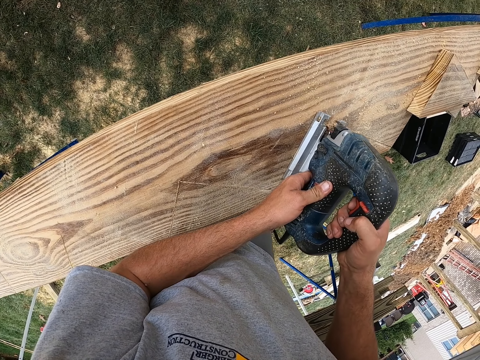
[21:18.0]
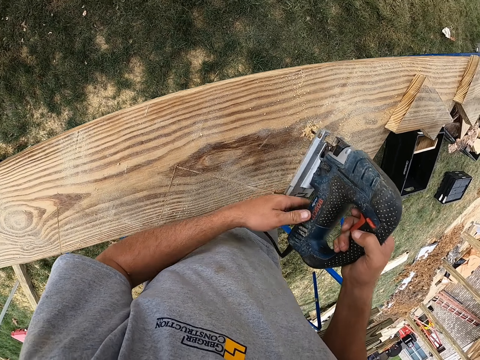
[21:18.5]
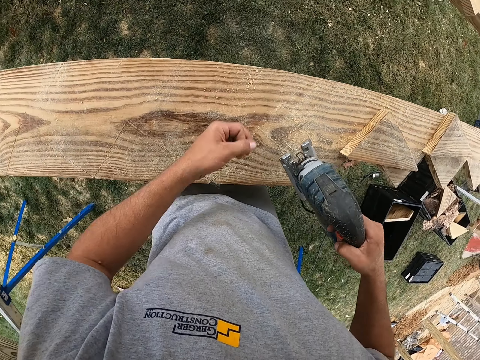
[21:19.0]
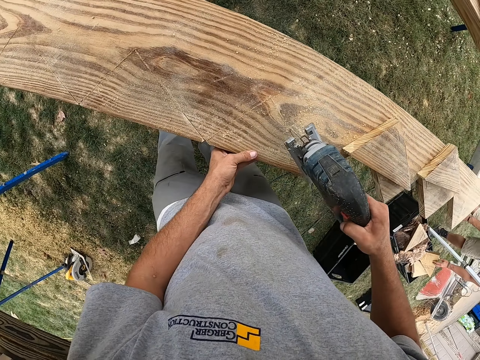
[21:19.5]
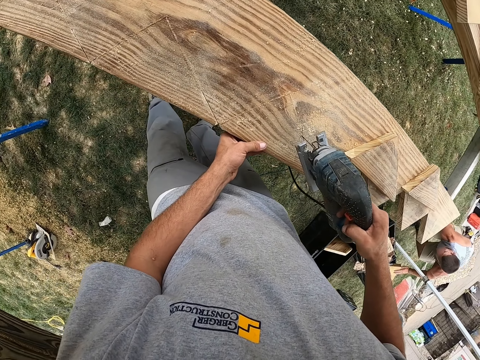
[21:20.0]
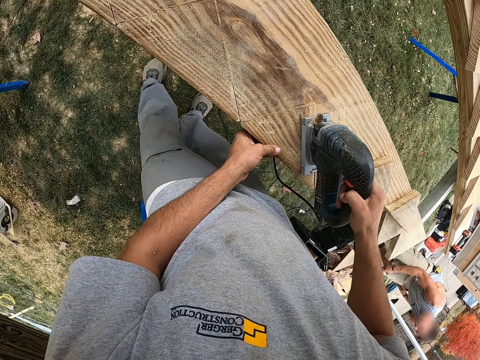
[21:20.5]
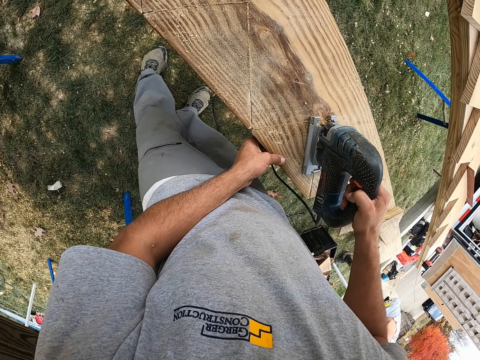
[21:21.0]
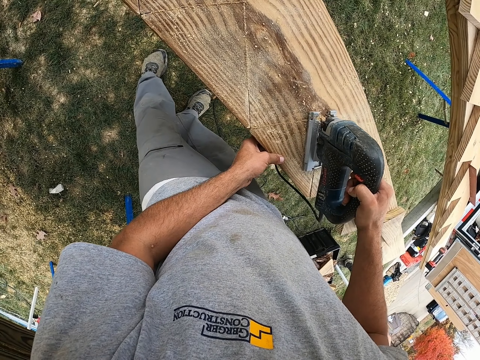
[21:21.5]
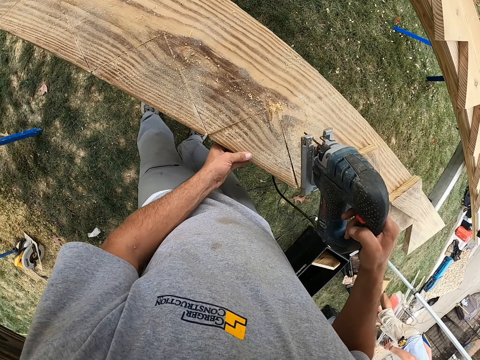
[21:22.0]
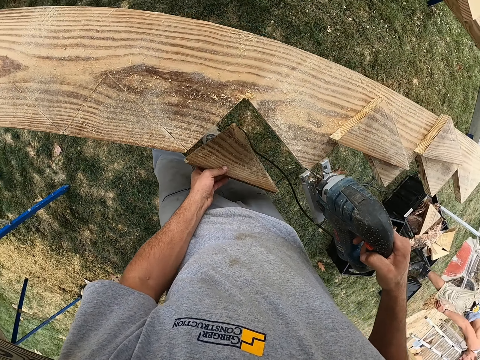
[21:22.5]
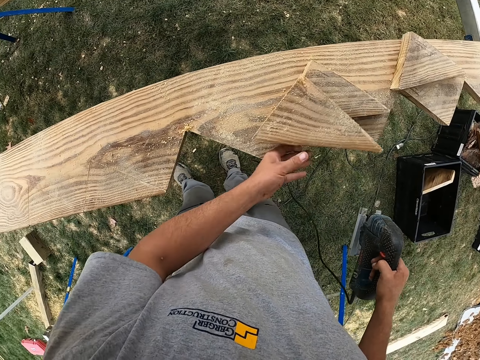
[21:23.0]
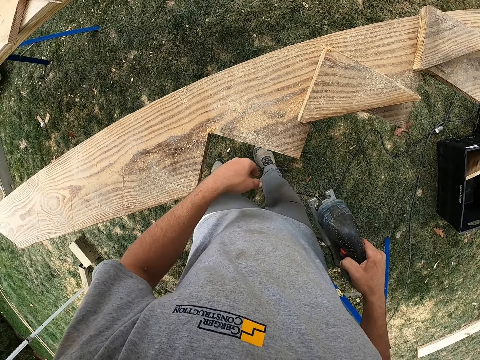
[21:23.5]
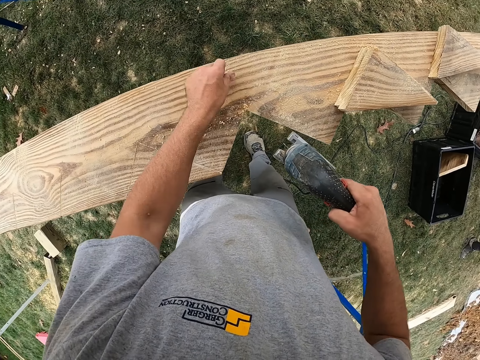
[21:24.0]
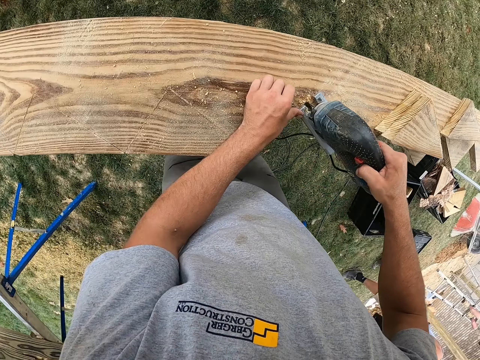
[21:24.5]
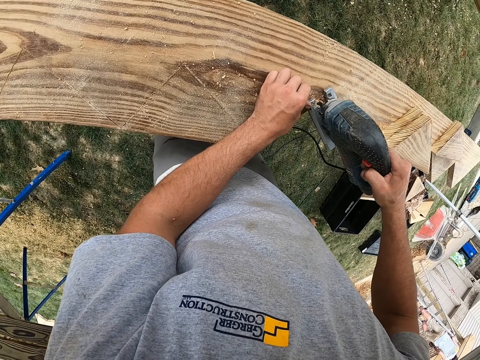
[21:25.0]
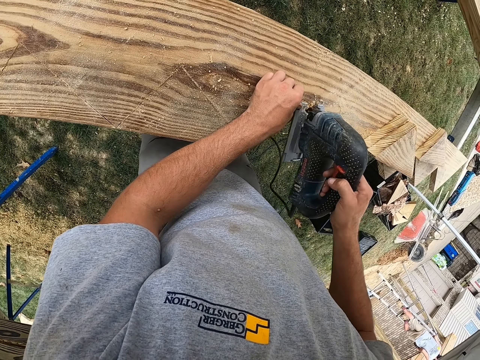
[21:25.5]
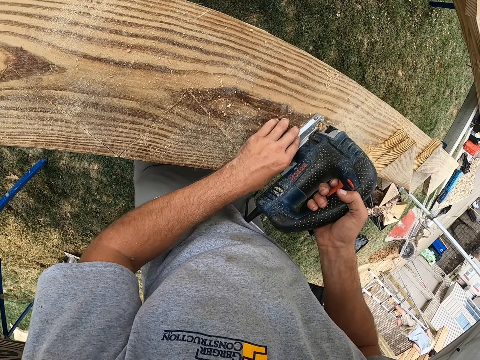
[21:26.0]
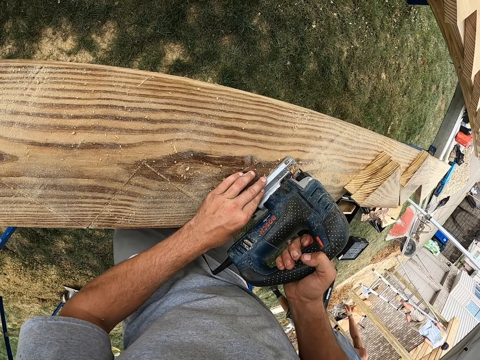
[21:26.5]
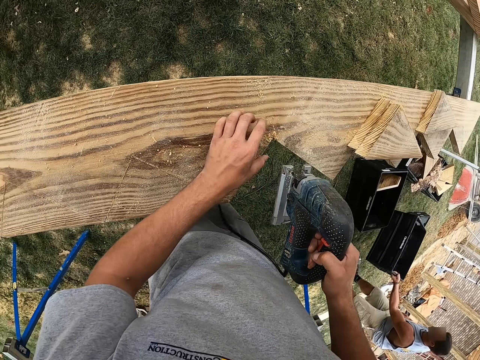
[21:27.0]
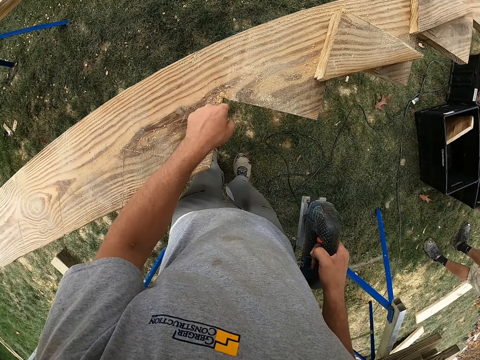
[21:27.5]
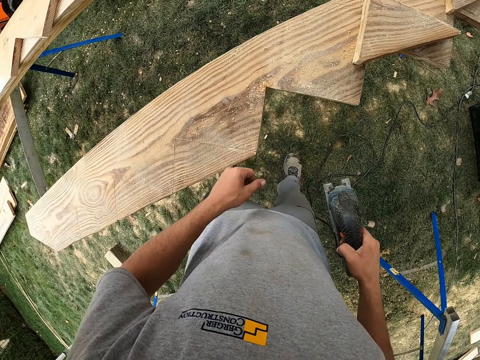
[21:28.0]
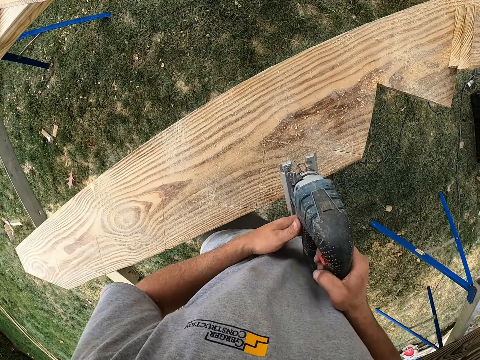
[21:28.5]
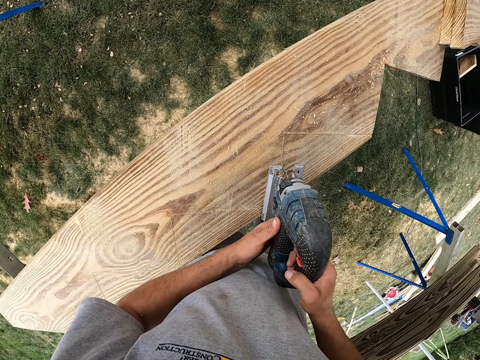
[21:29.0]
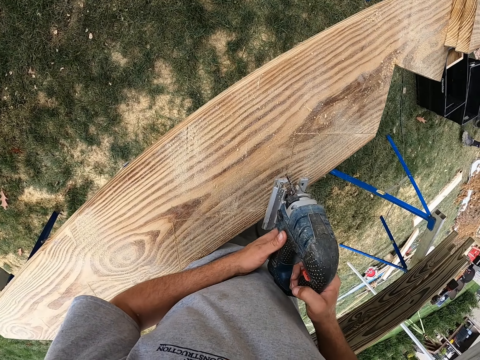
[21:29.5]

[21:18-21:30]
The camera wearer lifts the woodcutter. They cut the wood. A man picks up the wood. The camera wearer cuts the wood. They lift the woodcutter. They pick up the wood. They drop the wood. They cut the wood. They rub their hand on the wood. They cut the wood.

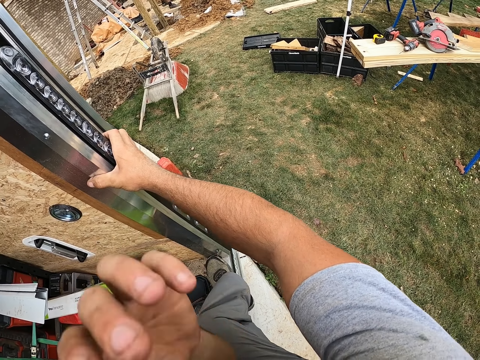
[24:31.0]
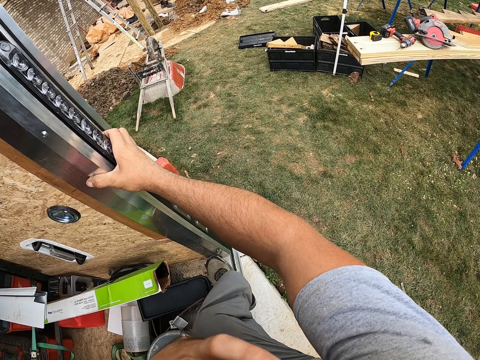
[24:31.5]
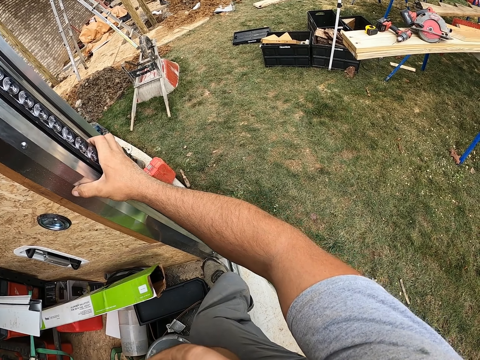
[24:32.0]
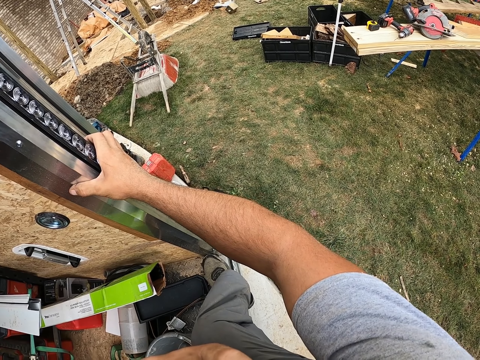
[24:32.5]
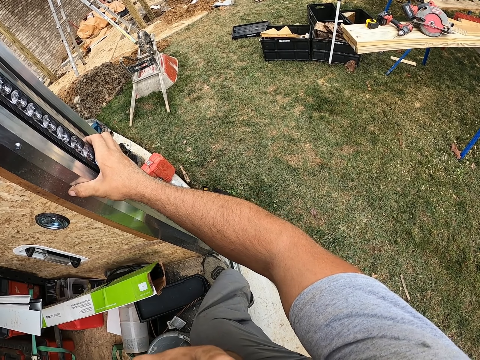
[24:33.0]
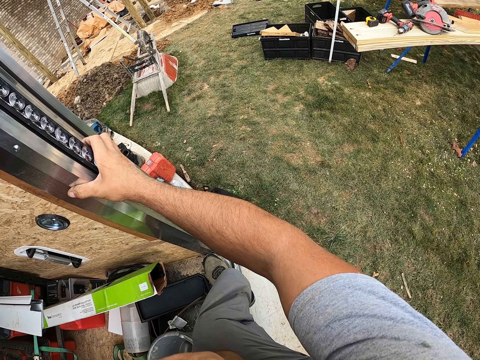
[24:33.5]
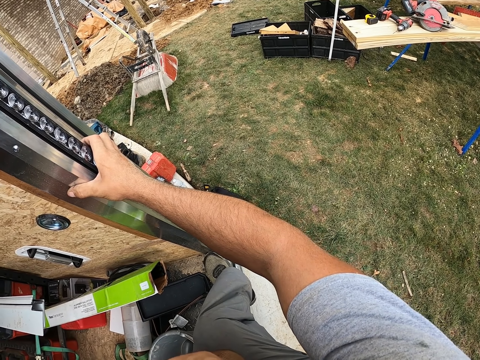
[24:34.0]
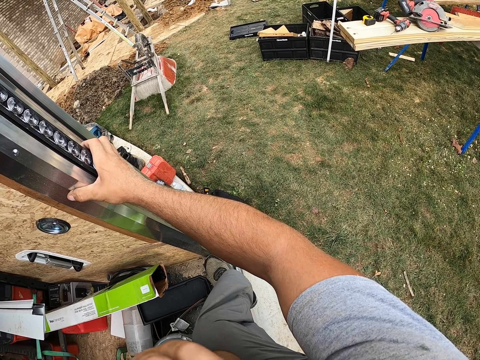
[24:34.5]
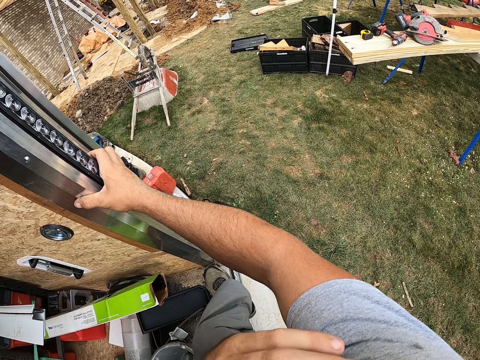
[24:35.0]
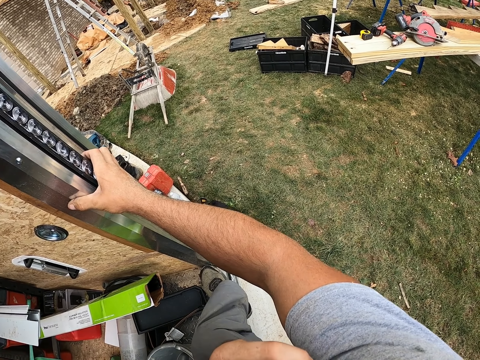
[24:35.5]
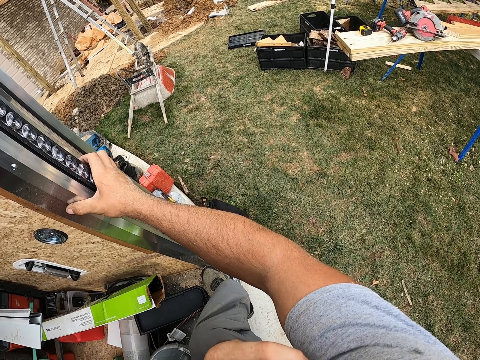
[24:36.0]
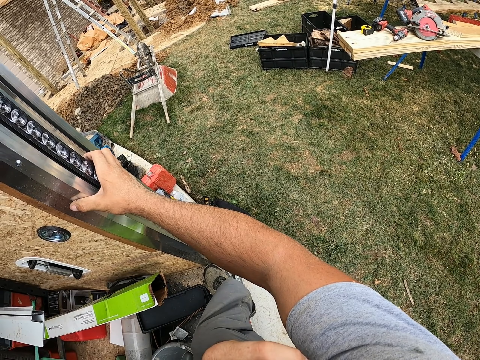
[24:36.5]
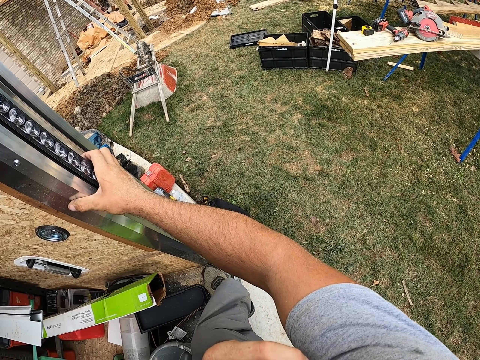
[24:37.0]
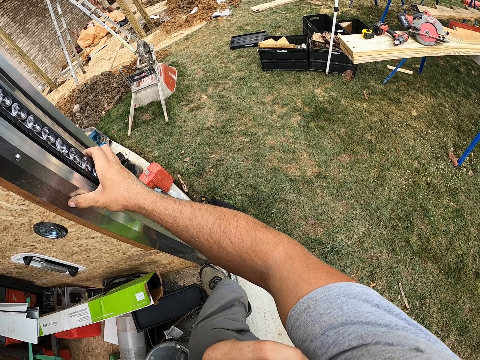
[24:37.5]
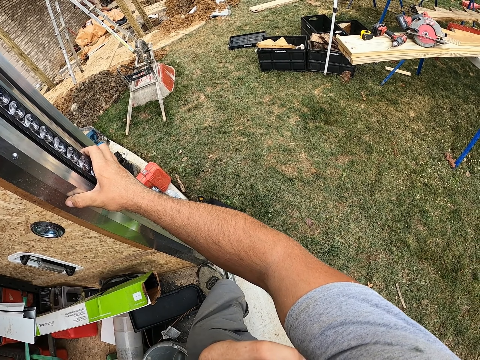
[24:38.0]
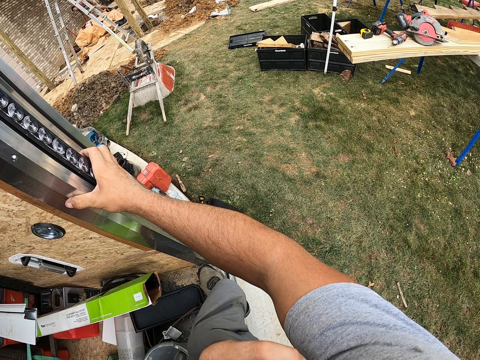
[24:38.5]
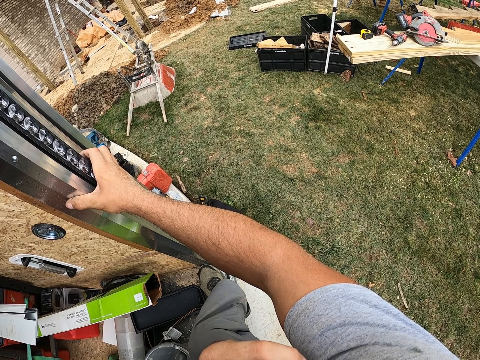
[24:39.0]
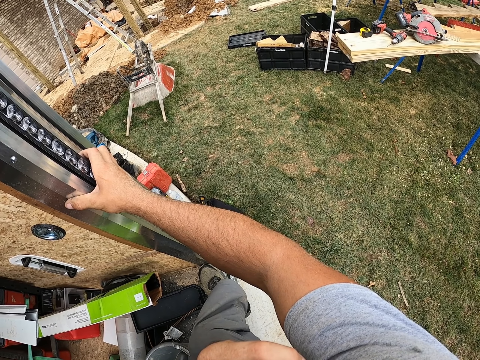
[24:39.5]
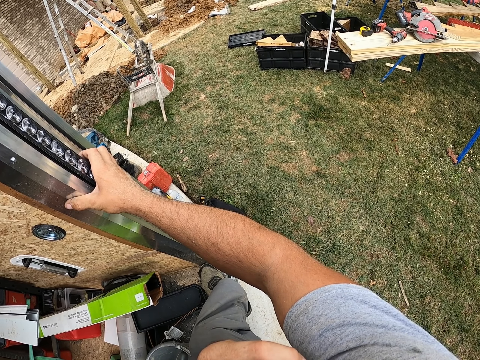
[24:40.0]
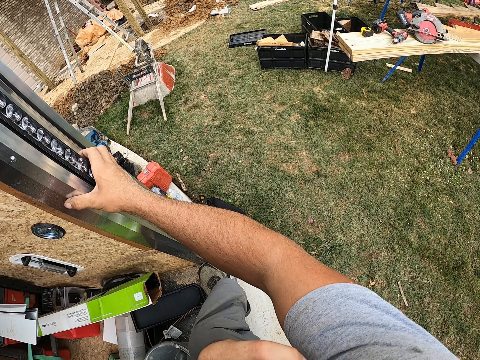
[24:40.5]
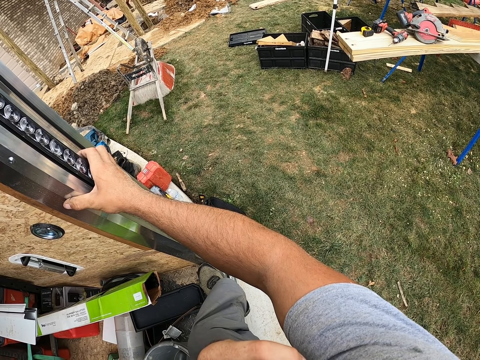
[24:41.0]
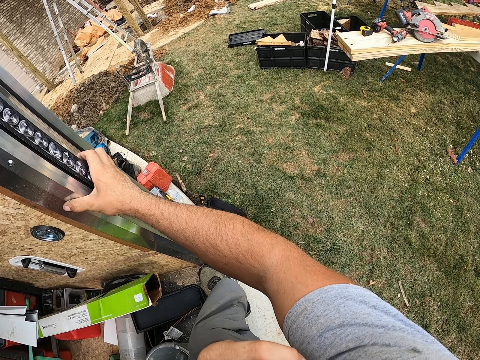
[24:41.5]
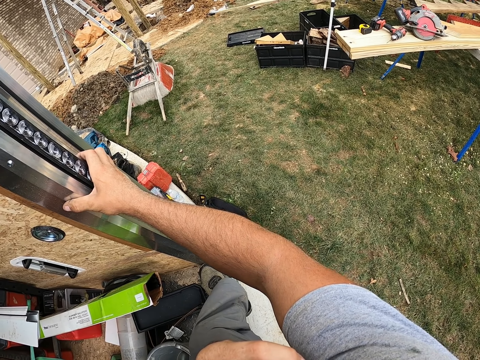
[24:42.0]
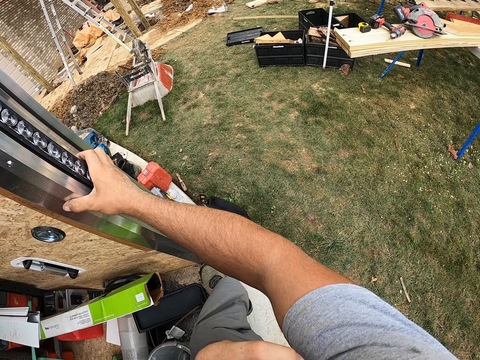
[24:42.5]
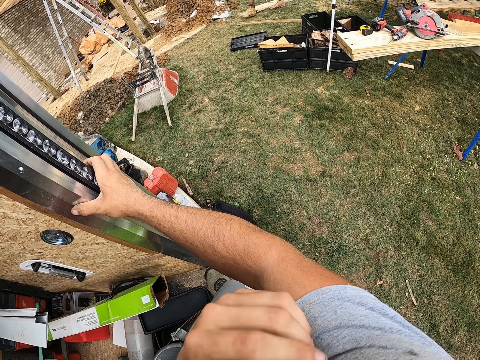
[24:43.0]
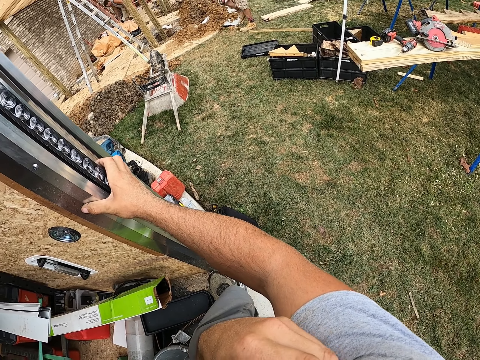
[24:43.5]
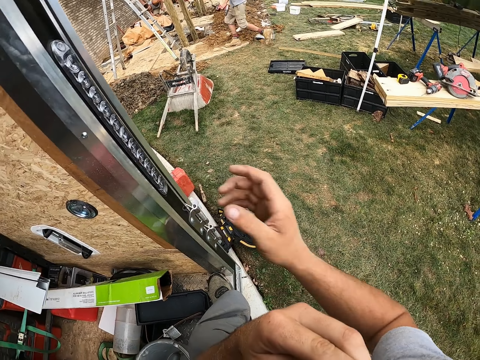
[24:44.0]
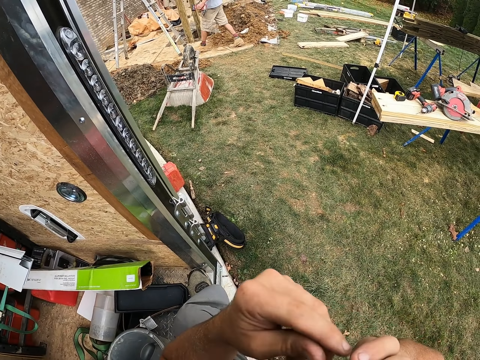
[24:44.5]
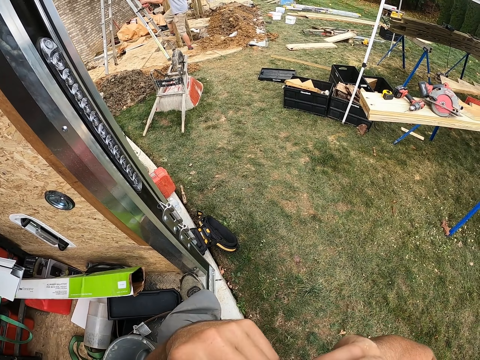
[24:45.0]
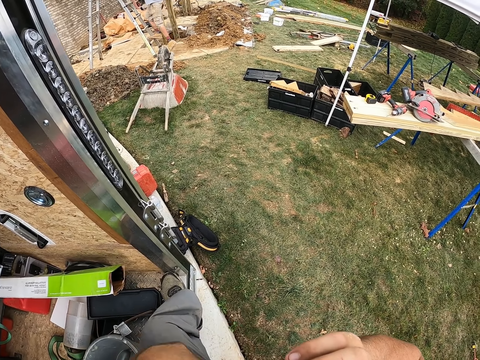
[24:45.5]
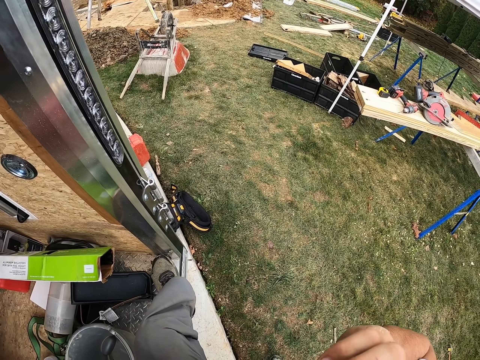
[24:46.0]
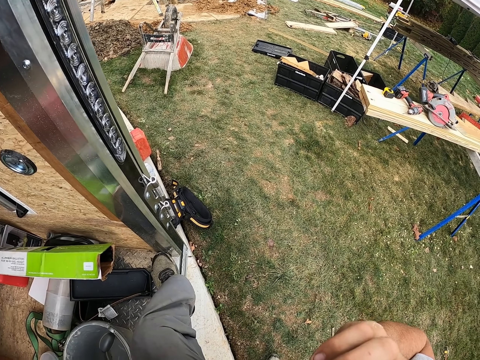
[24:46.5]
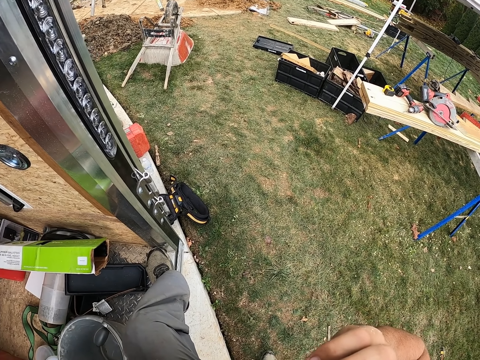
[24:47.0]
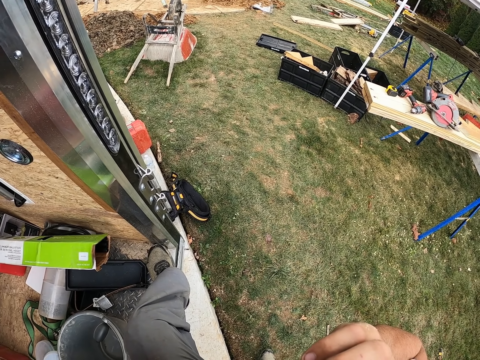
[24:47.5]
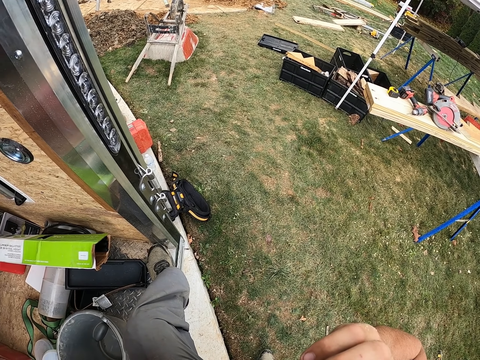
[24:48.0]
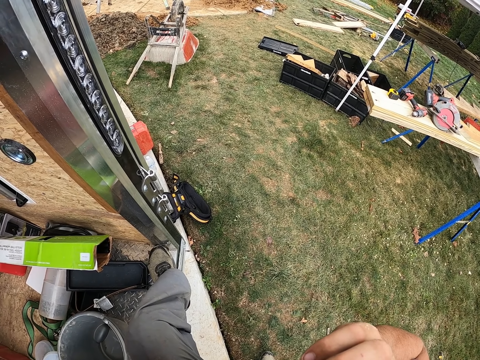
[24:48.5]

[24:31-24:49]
A man throws a box. The man picks a piece of wood from the ground. The man walks on the field ground. The man throws the piece of wood on the ground. Another man walks towards the level. The other man walks up the ladder.
